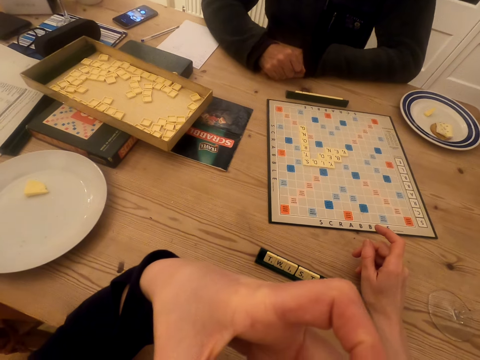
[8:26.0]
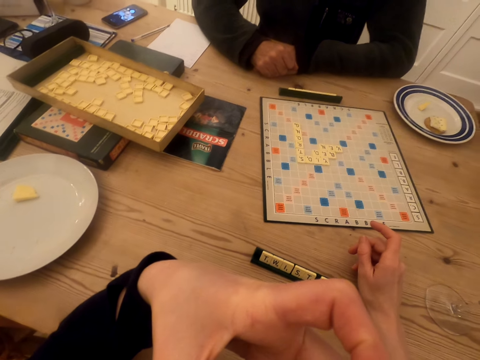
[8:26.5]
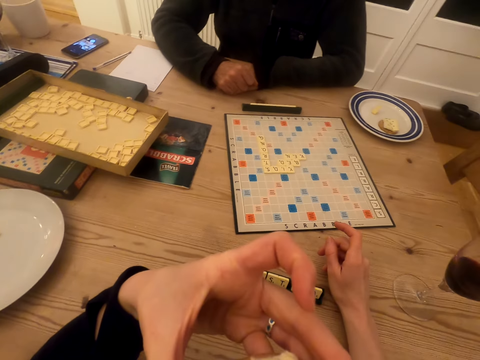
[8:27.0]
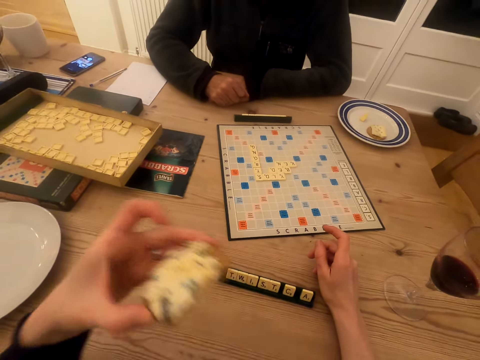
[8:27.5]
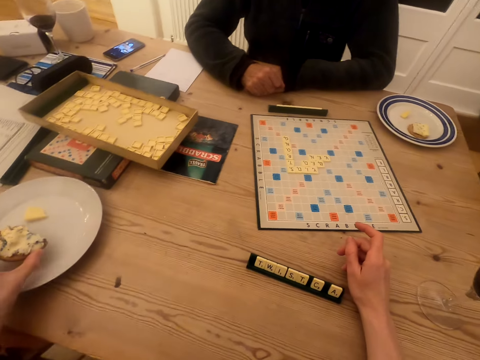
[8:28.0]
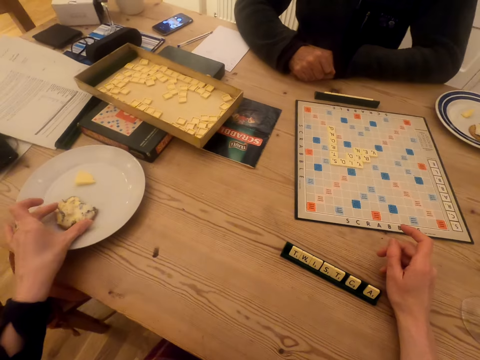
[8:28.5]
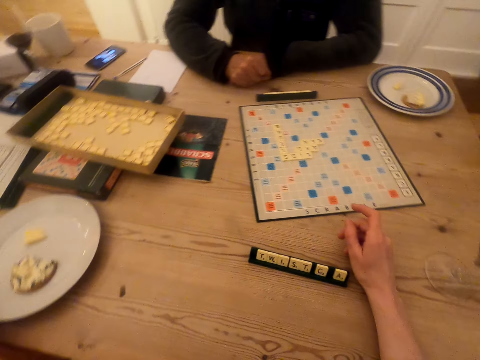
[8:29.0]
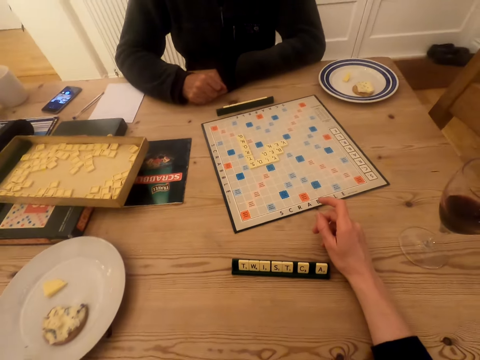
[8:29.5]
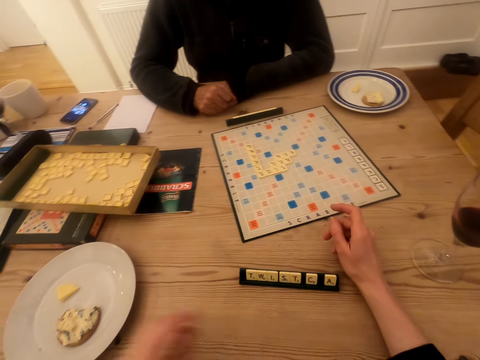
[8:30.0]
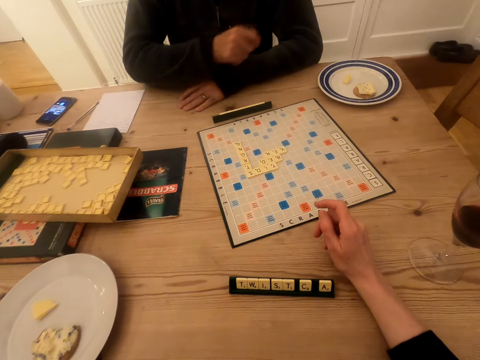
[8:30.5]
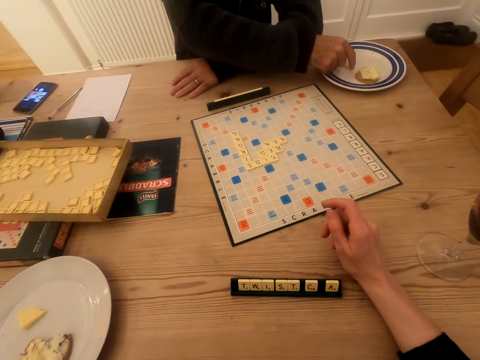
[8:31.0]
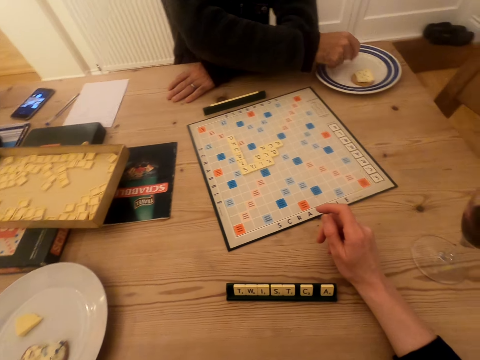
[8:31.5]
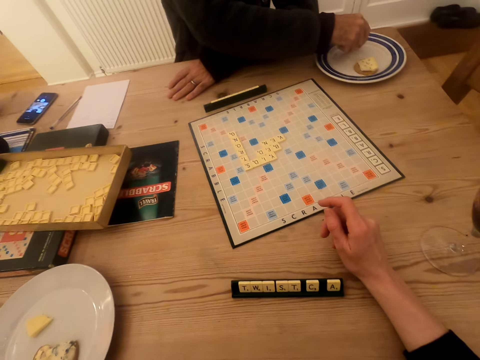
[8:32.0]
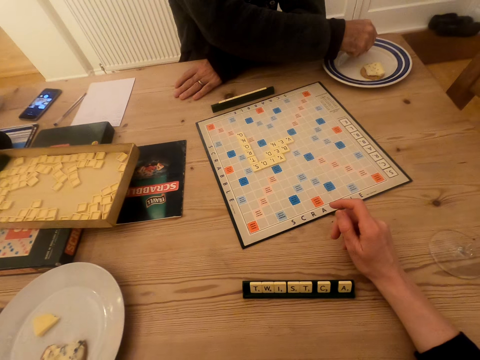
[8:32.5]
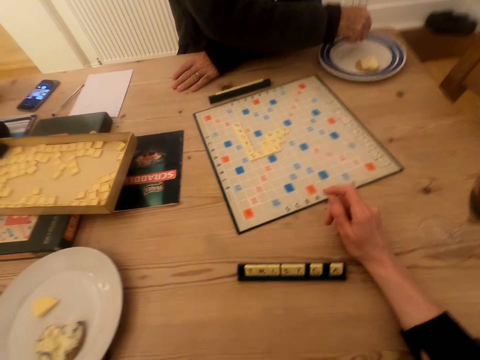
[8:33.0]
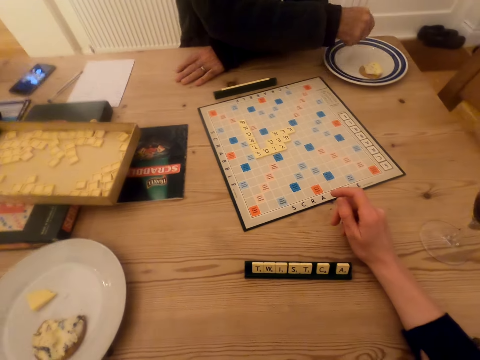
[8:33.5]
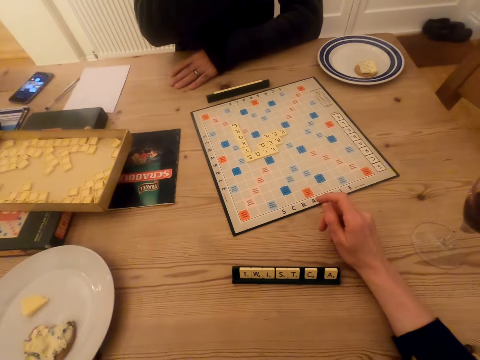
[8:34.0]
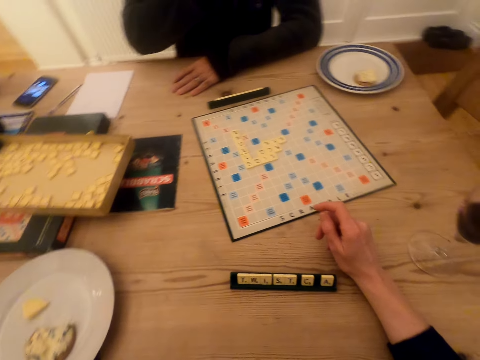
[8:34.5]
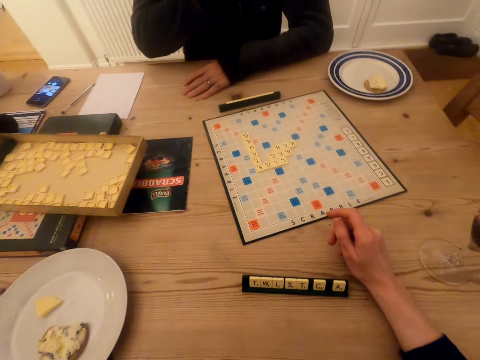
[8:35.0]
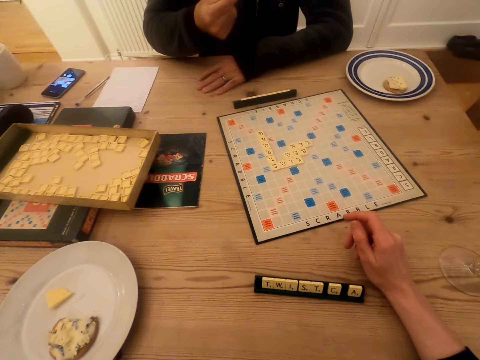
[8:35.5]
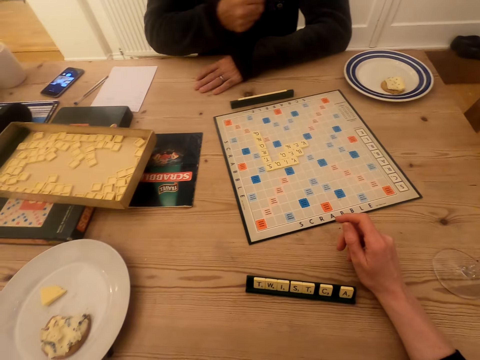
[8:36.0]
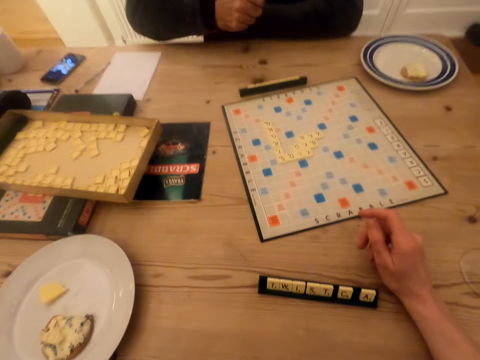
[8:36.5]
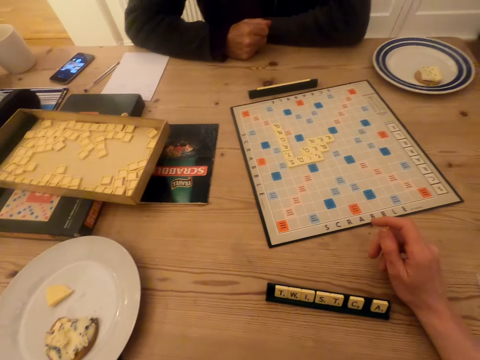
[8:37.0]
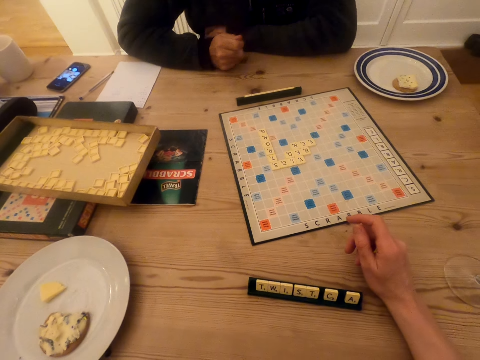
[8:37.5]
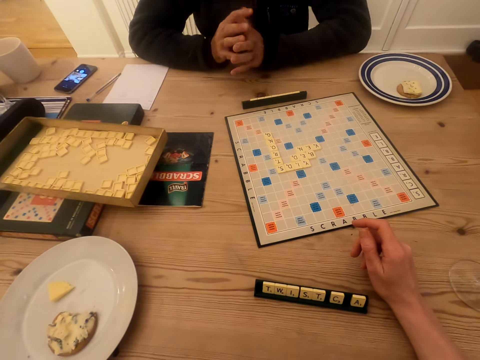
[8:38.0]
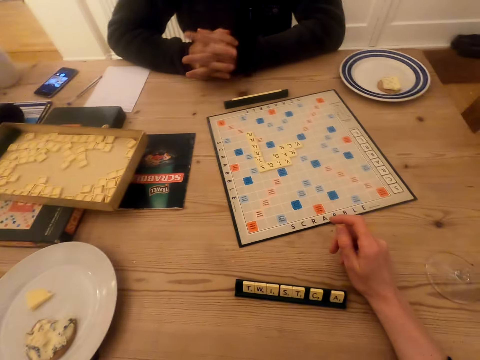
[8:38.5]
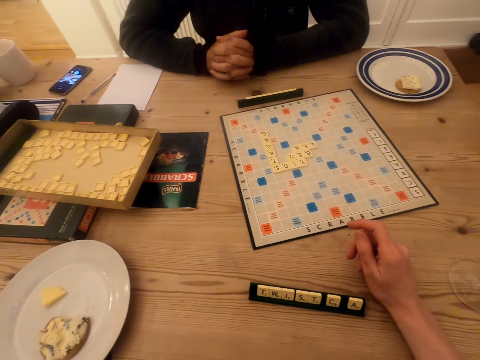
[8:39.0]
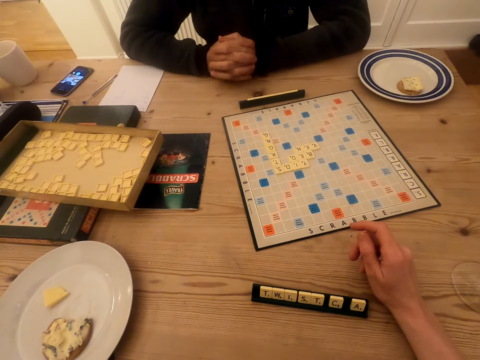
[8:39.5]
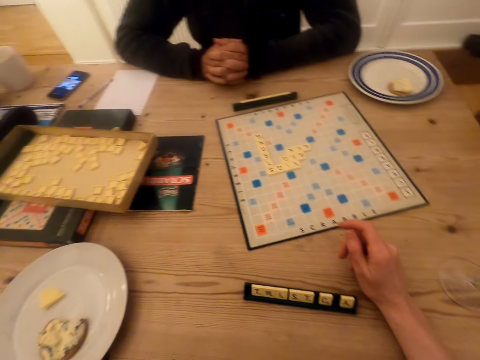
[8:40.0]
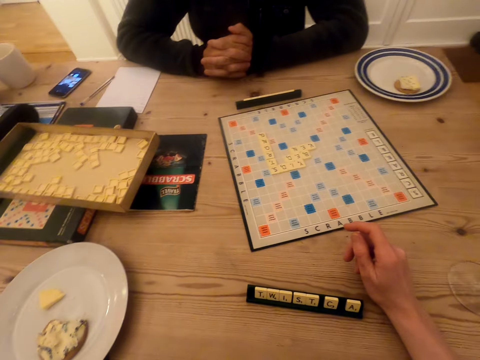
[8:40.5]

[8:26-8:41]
The camera wearer bites the snack. They place the snack on the plate. They talk in the room. They move the plate on the table. They interact with a man. The man picks the snack, eats the snack, and stares at the scrabble board. The man interacts with the camera wearer, crosses the hands, and talks in the room.

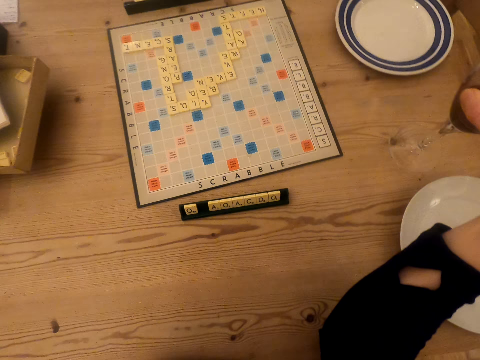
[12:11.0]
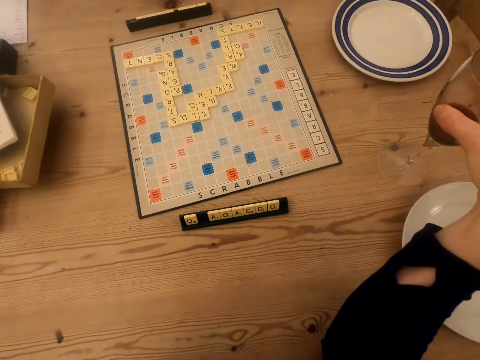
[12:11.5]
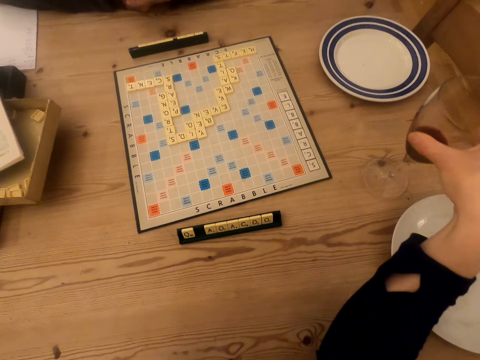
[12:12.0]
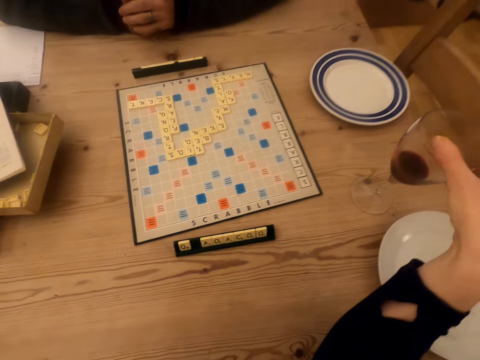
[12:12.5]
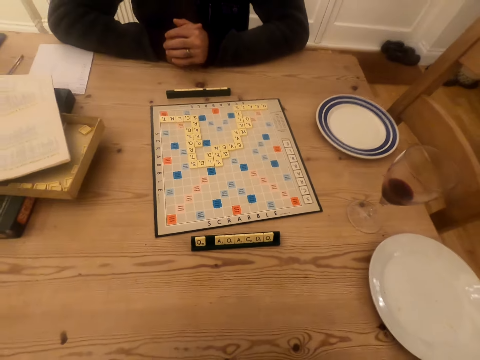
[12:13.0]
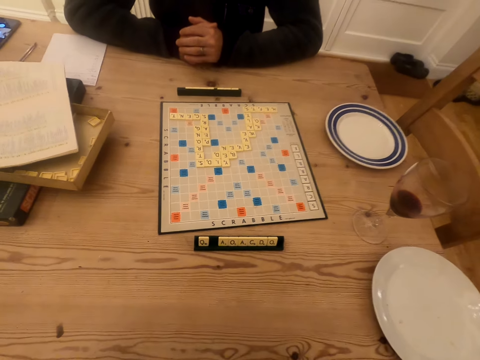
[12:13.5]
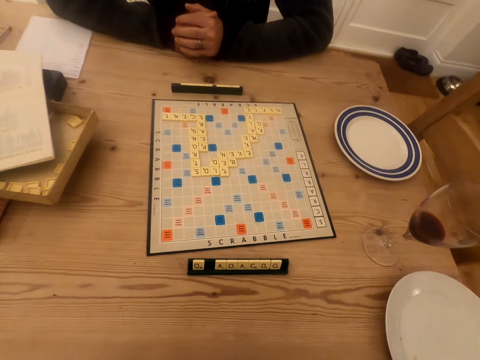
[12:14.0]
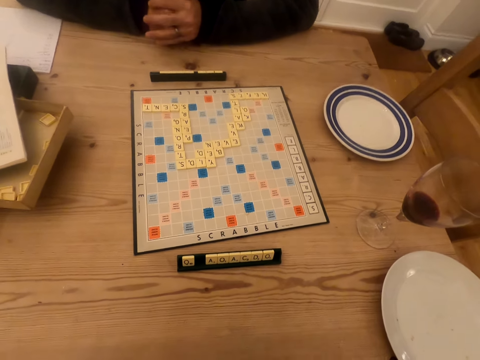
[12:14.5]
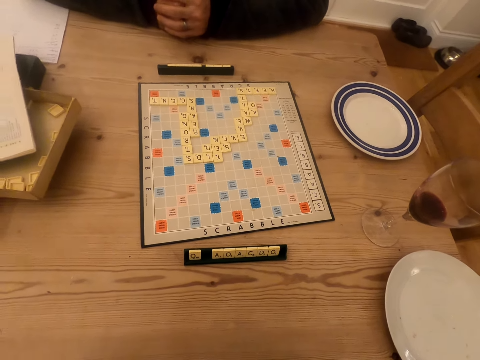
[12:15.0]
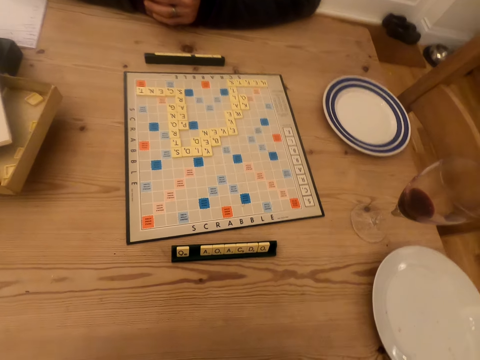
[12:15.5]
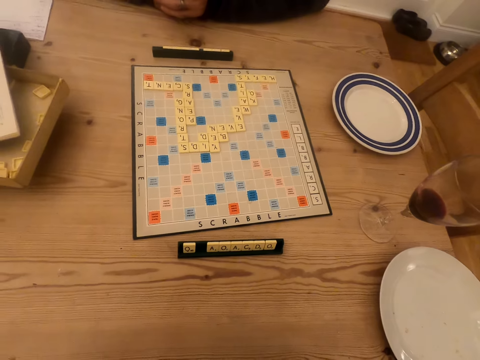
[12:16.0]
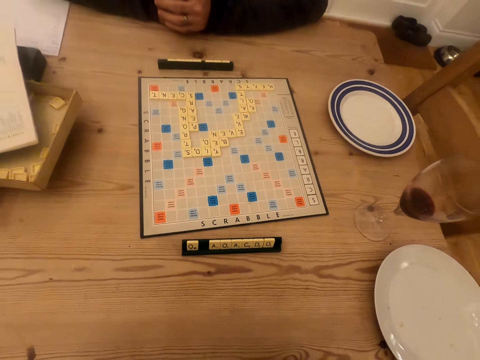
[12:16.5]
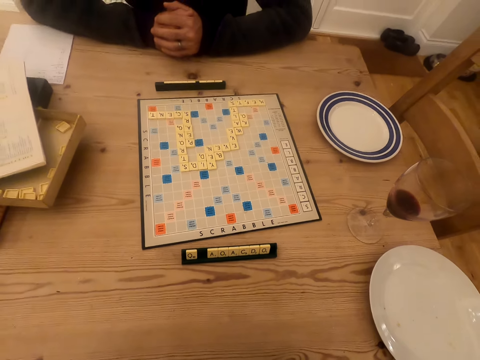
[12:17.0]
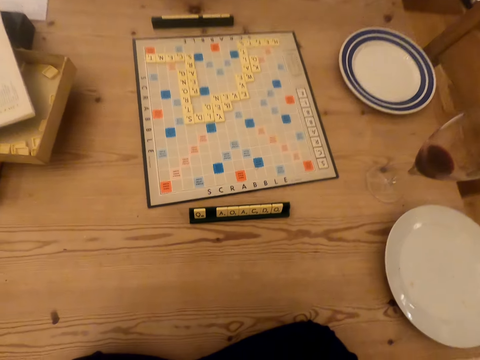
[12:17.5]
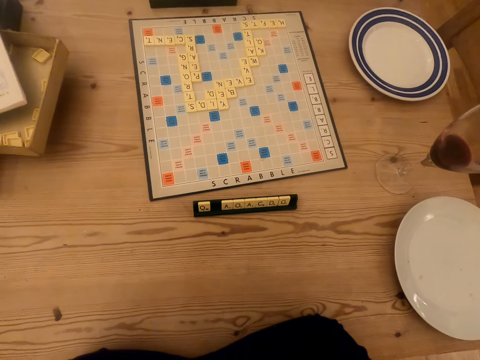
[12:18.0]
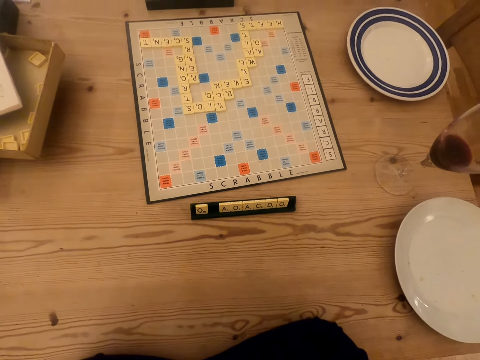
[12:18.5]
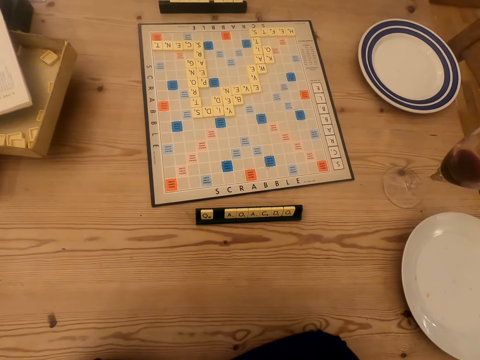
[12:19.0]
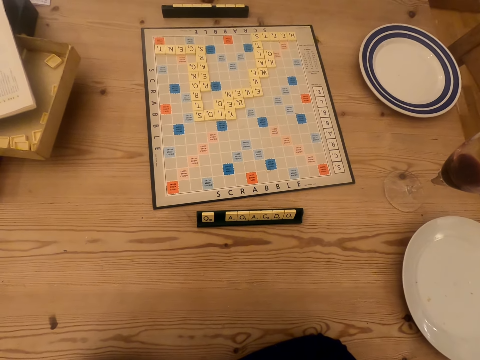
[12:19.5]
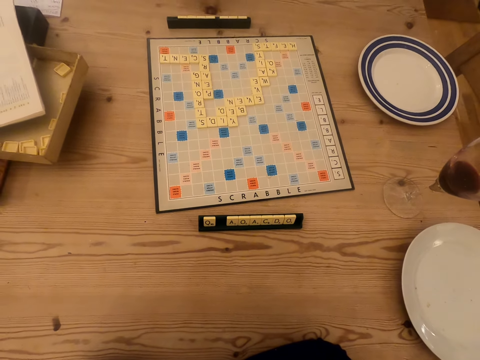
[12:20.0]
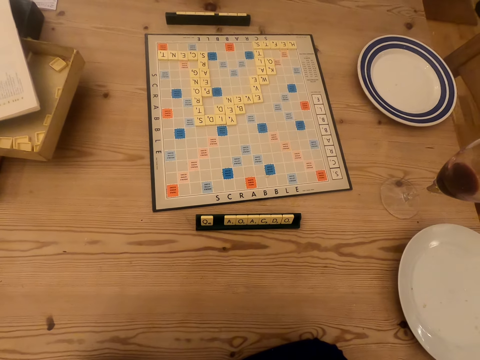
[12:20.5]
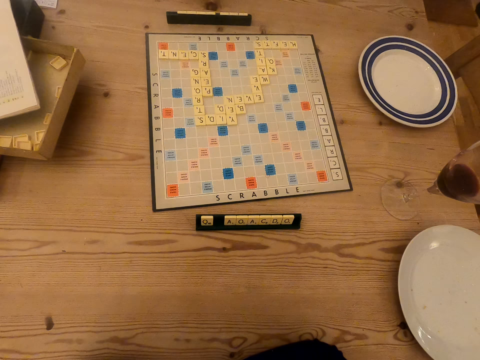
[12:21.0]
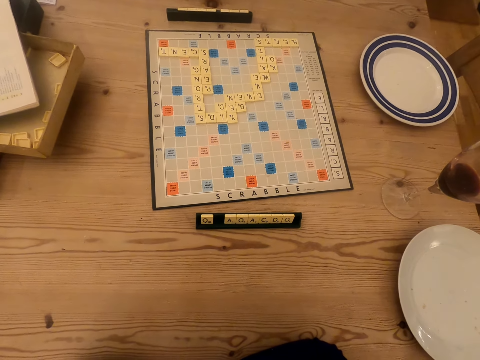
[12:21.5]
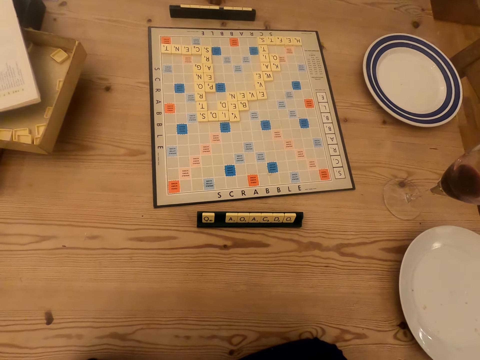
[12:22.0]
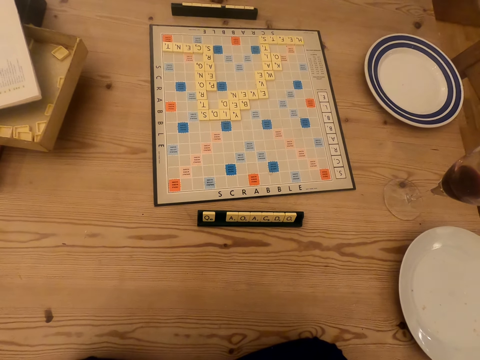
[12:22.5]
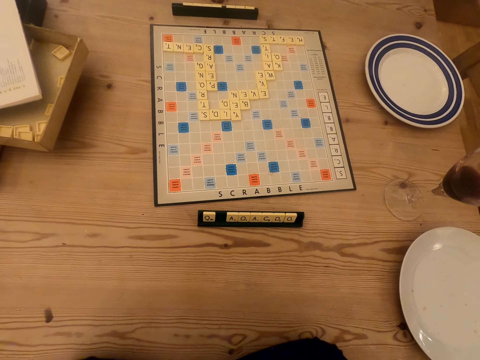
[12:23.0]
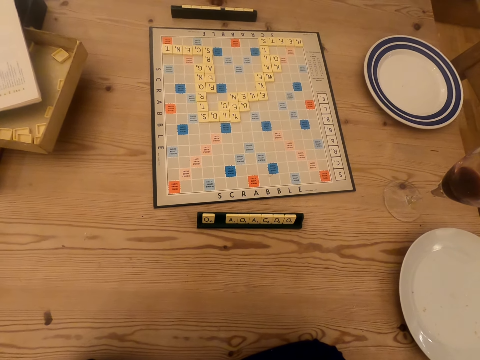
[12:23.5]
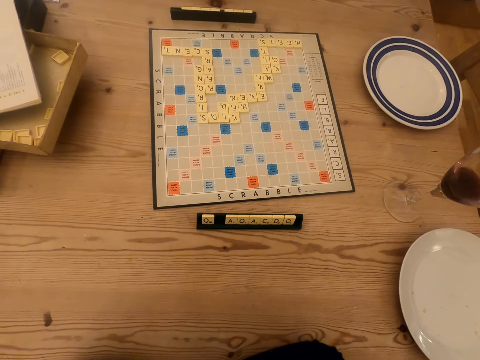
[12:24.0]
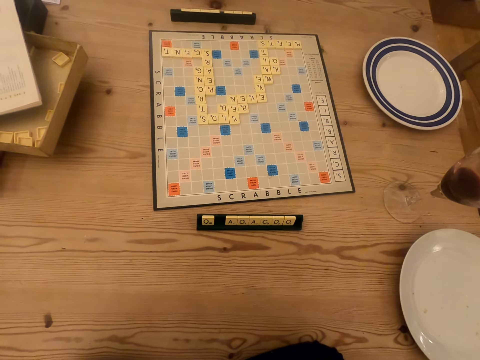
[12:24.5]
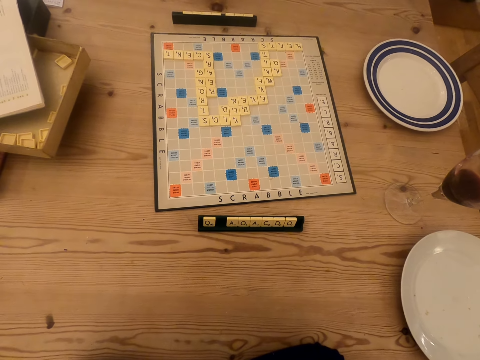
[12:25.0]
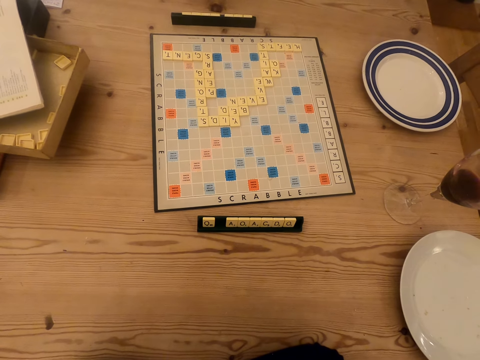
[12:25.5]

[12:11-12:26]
The camera wearer interacts with a man. They put down a glass of wine. They stare at the scrabble board.
